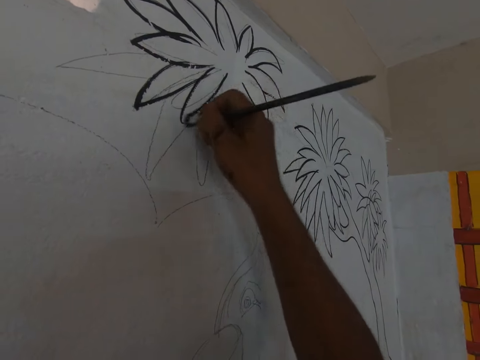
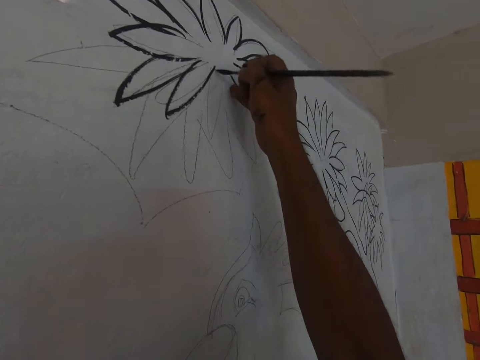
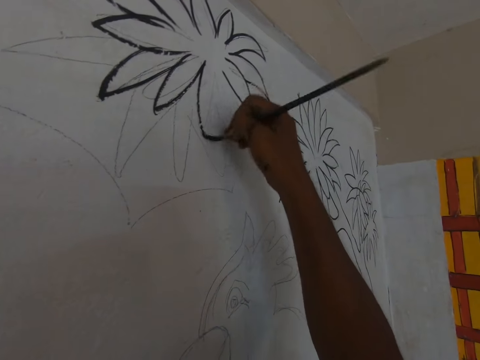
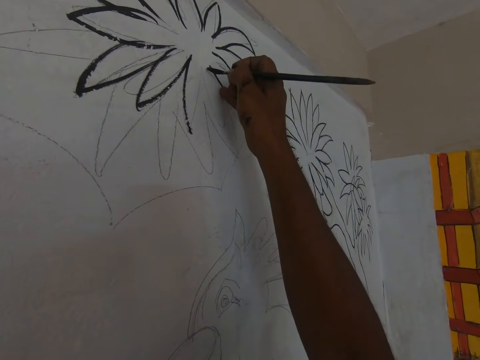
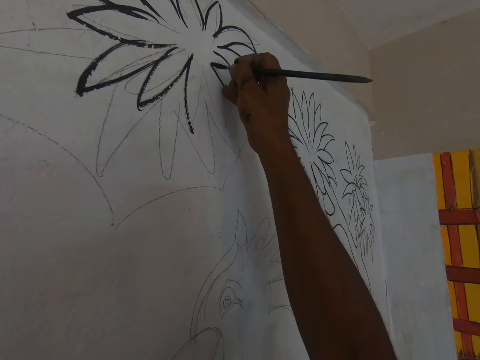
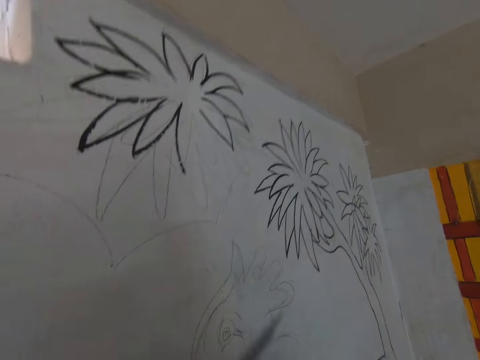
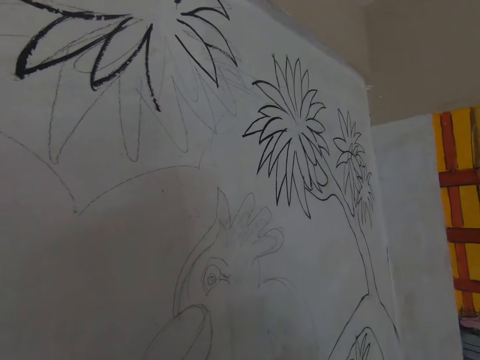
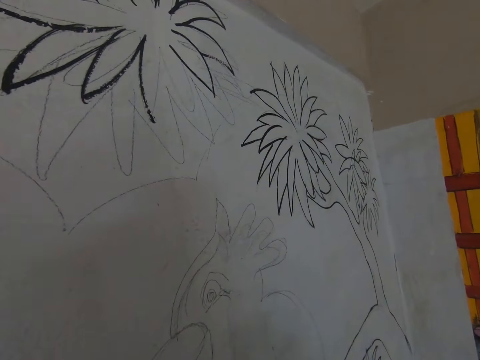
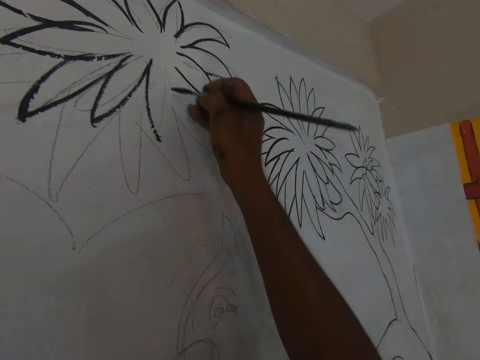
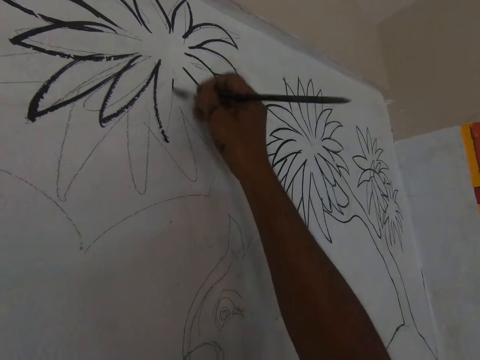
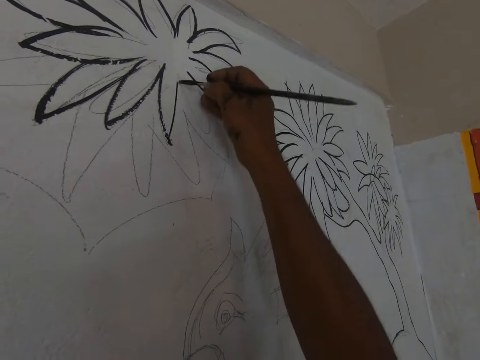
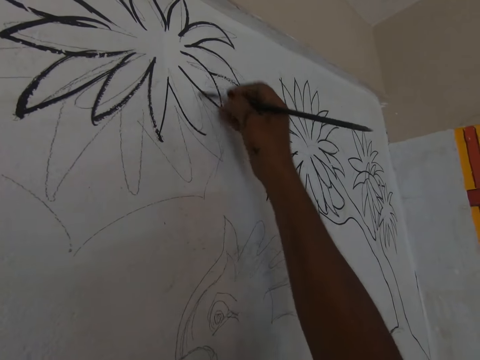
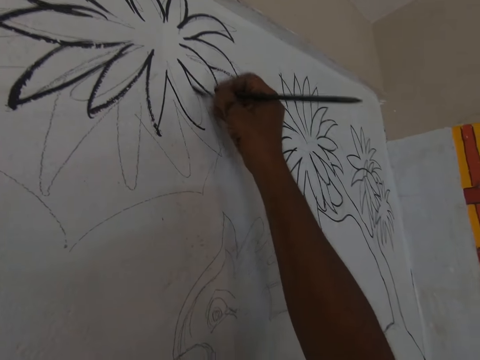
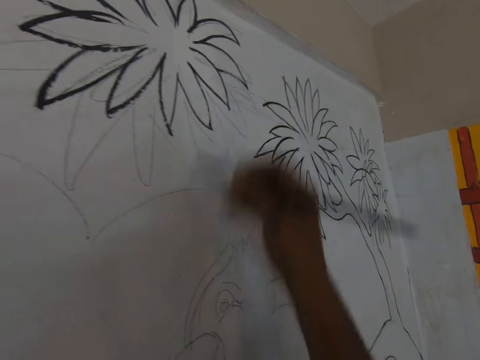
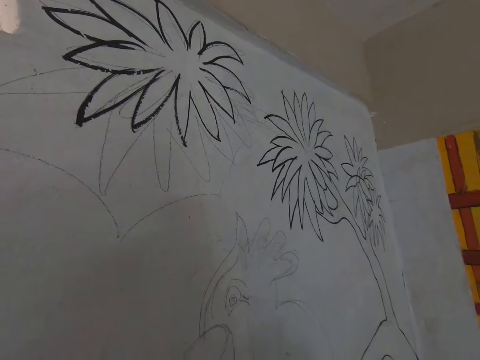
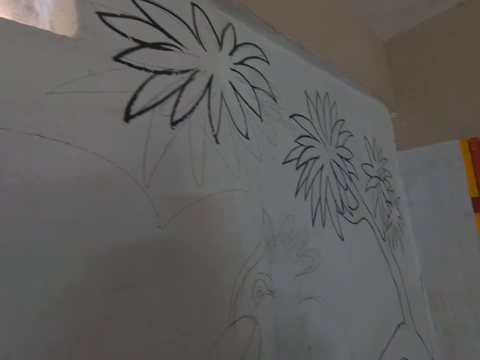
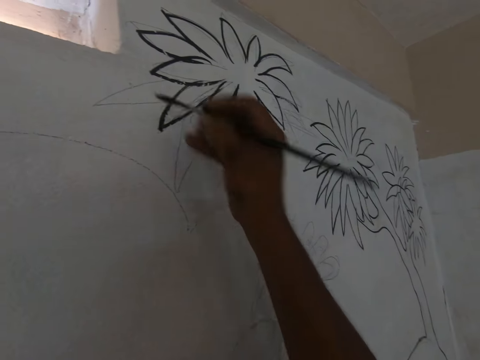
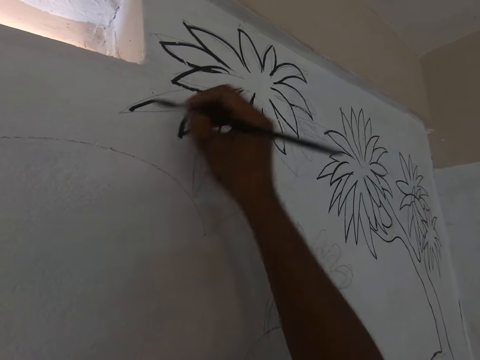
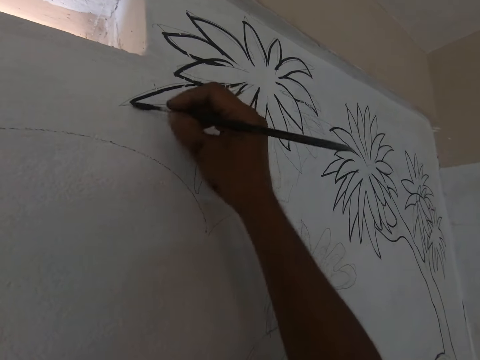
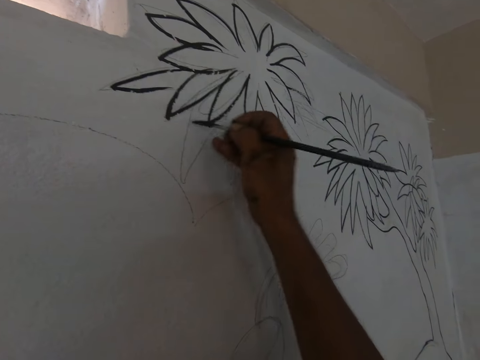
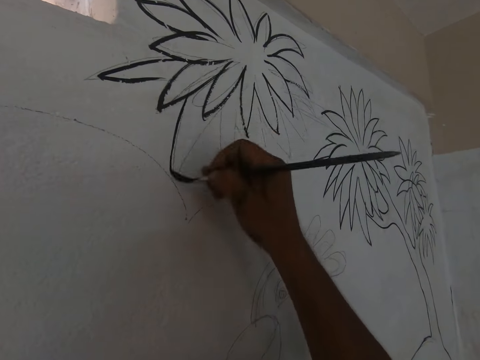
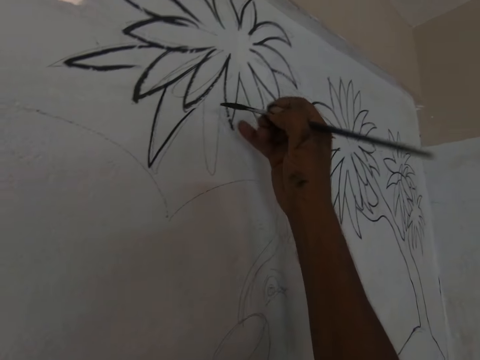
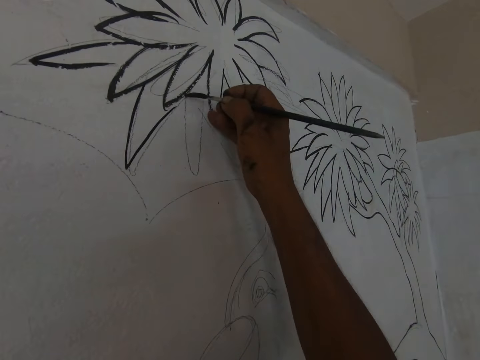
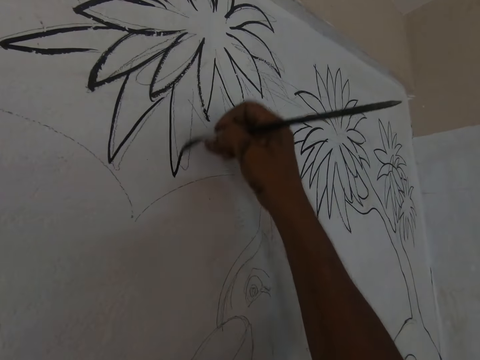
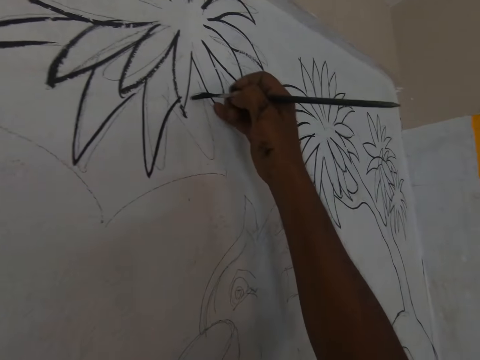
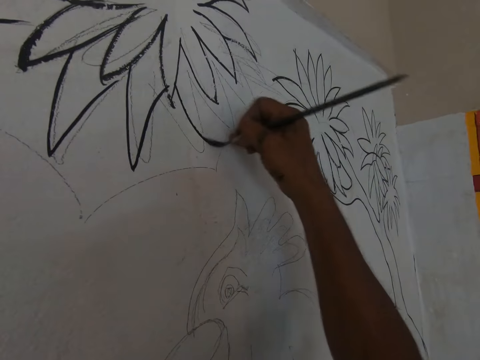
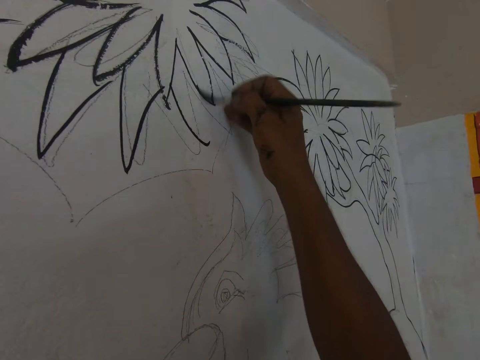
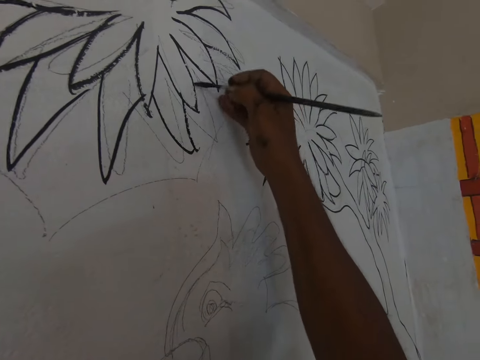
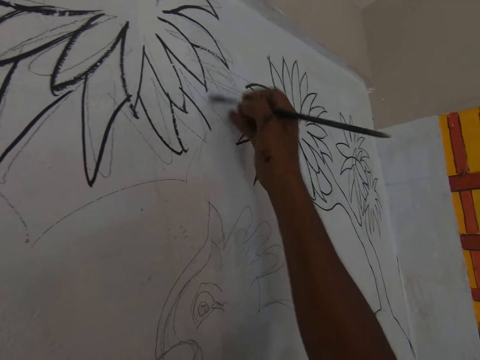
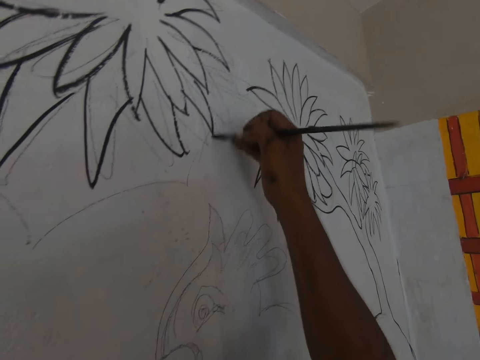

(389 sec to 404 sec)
The camera wearer dips the paintbrush in the black paint. They paint the drawing of a tree on the wall with the black paint. They dip the paintbrush in the black paint. They paint the drawing of the tree on the wall with the black paint.

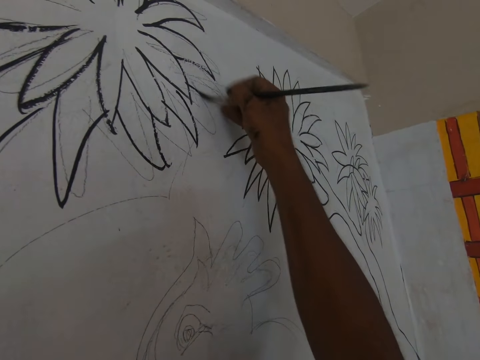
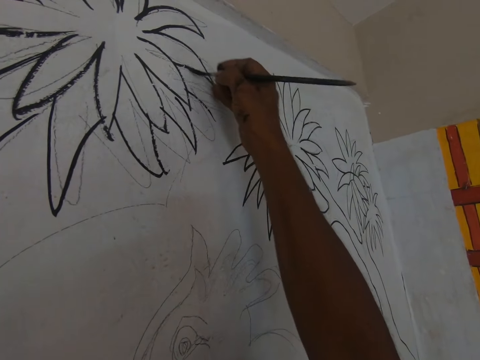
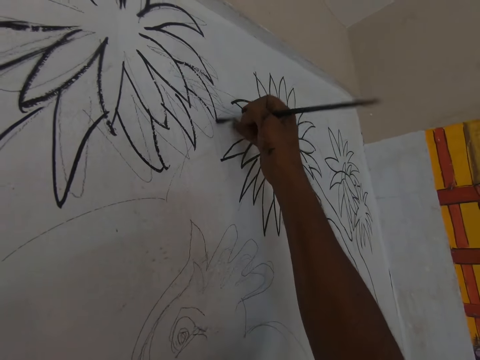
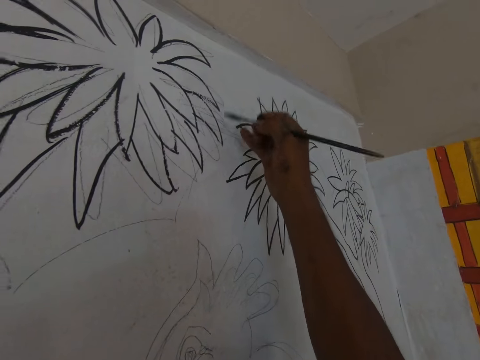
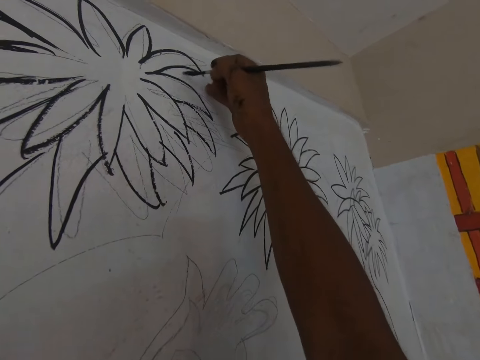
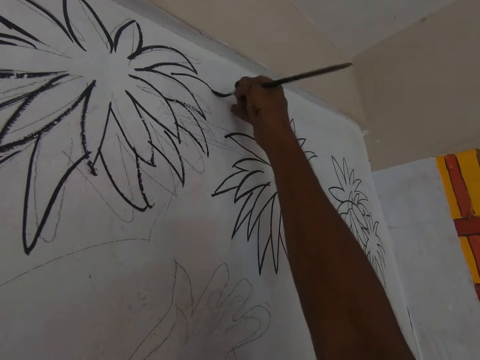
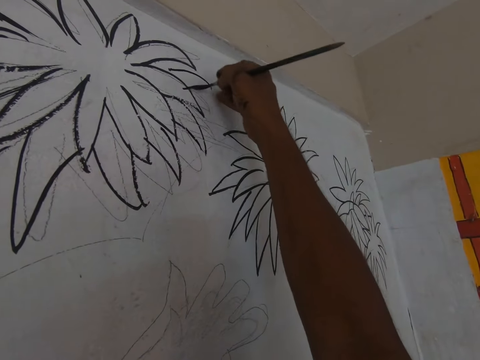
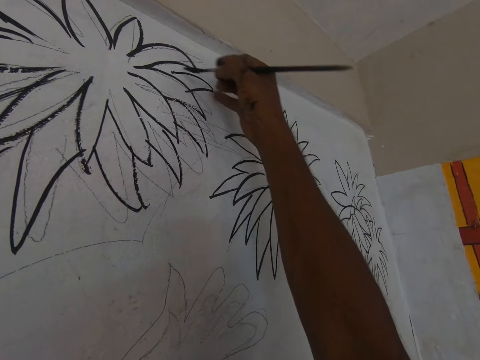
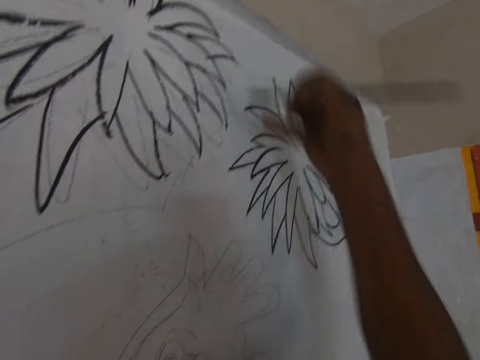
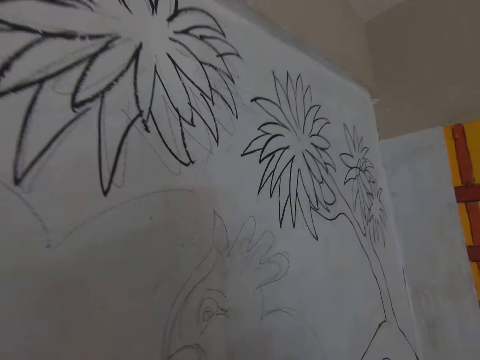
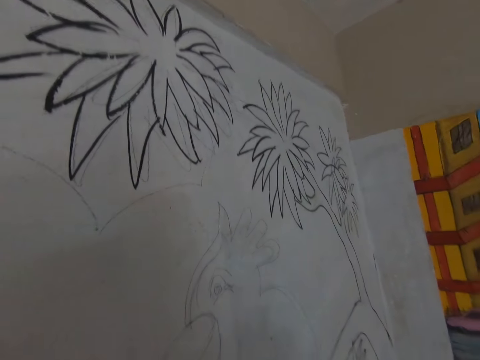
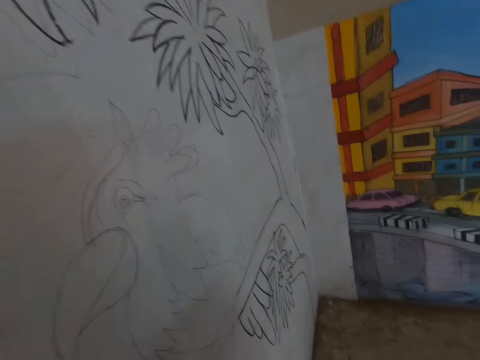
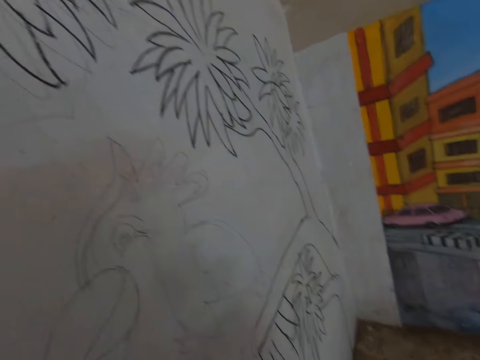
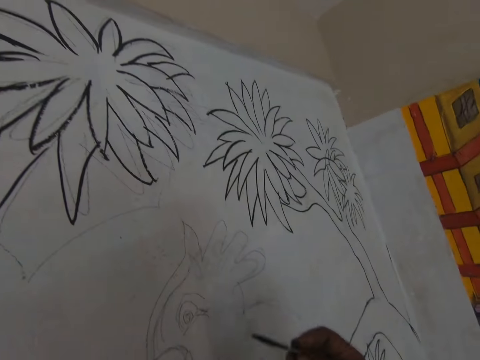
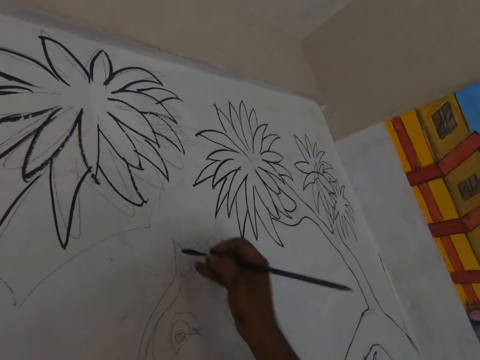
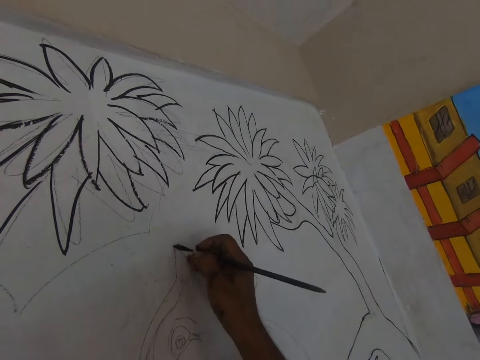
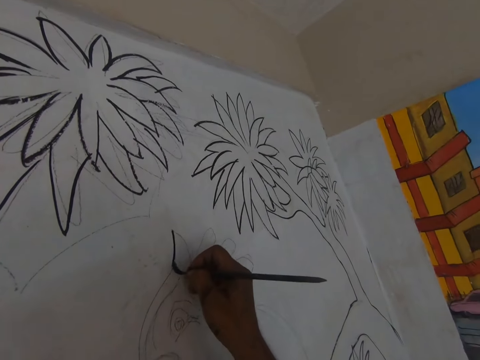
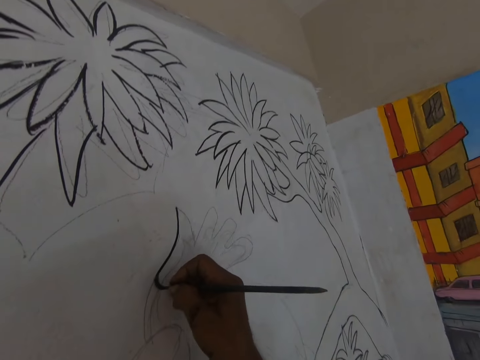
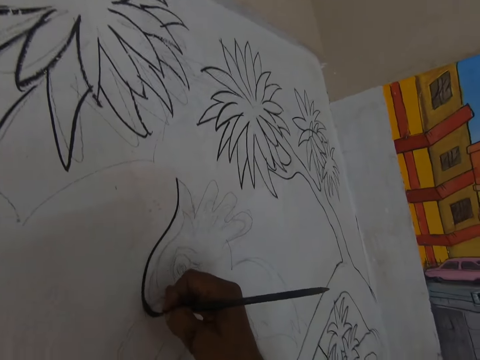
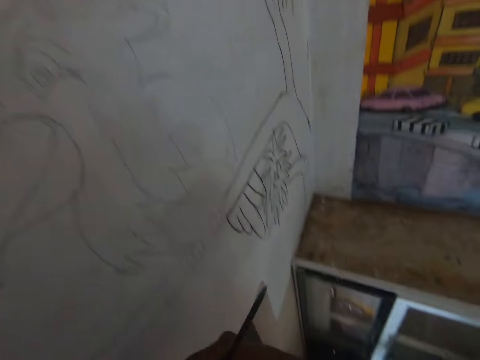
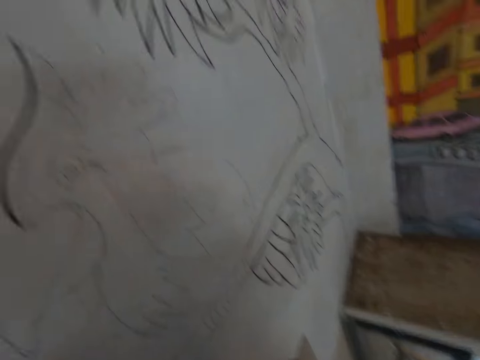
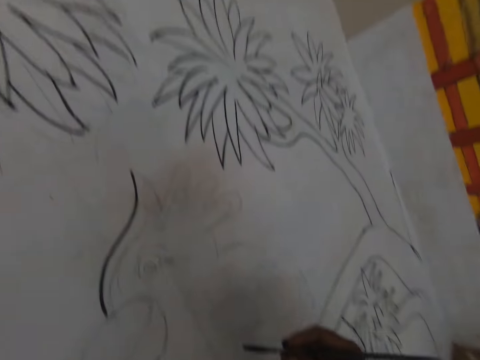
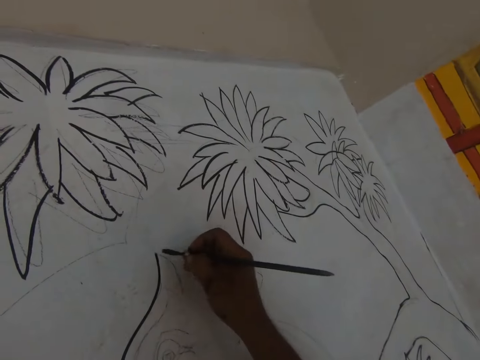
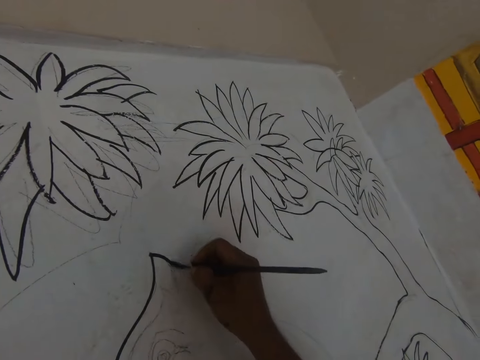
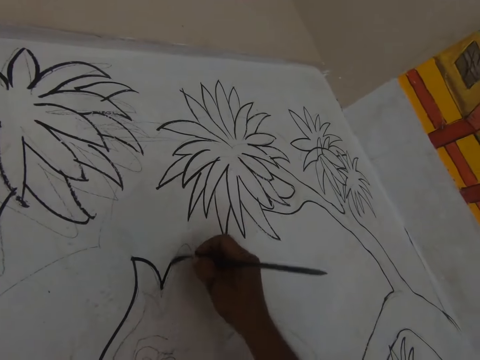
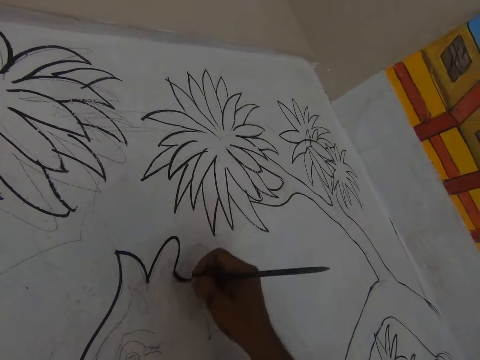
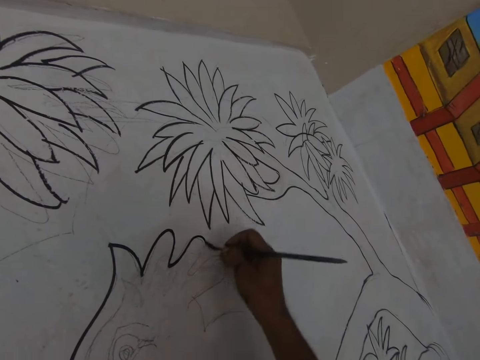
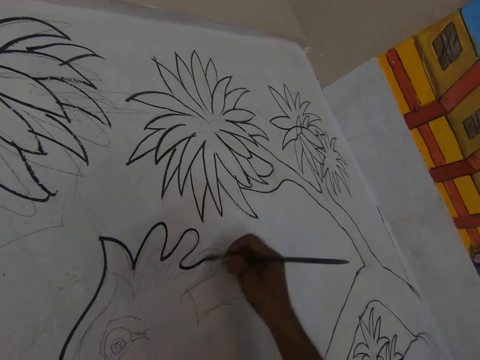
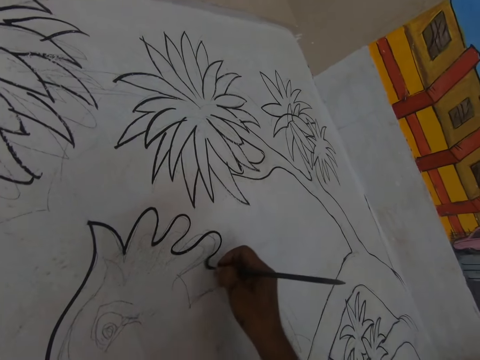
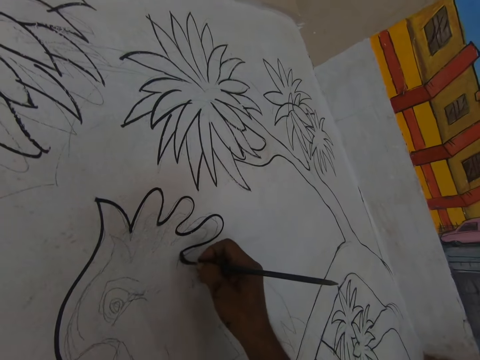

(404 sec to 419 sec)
The camera wearer dips the paintbrush in the black paint. They paint the drawing of a tree on the wall with the black paint. They dip the paintbrush in the black paint. They paint the drawing of the tree on the wall with the black paint.
